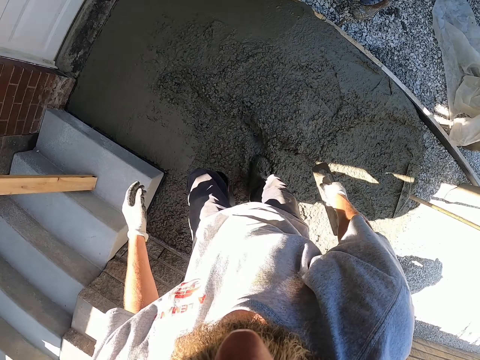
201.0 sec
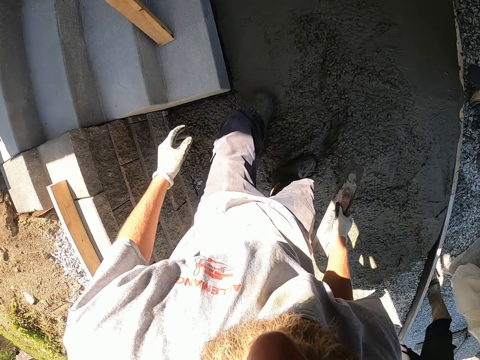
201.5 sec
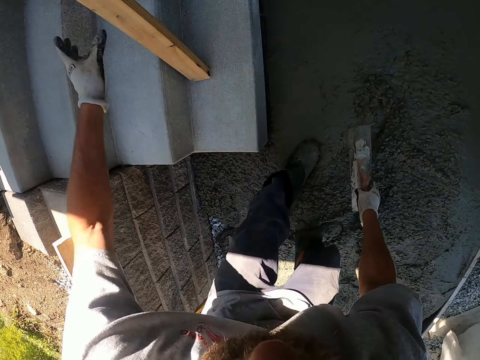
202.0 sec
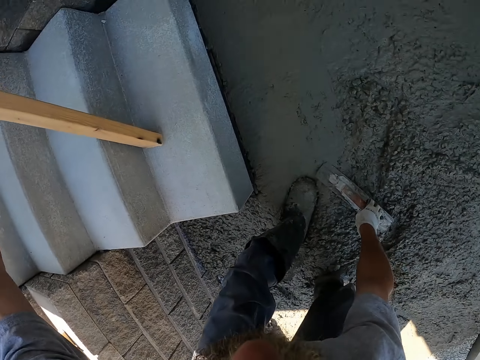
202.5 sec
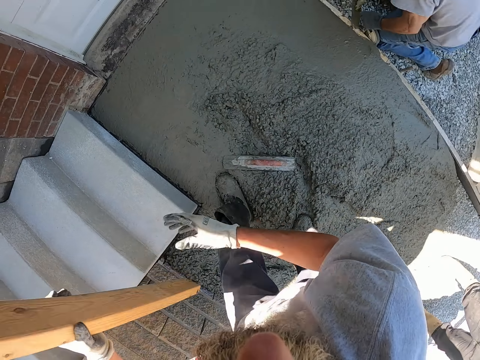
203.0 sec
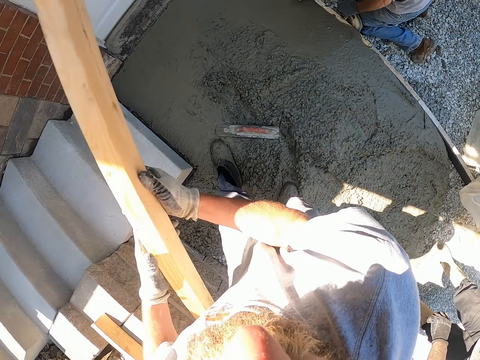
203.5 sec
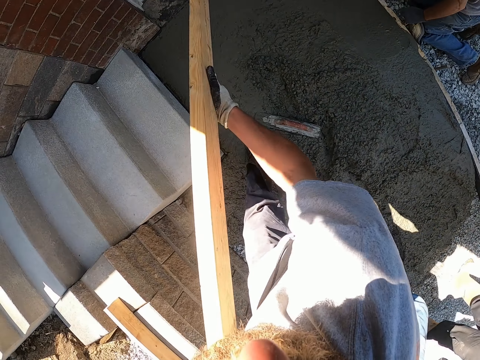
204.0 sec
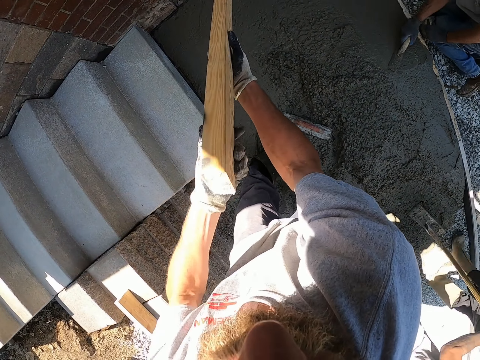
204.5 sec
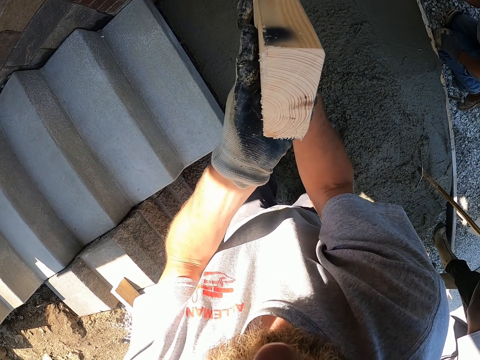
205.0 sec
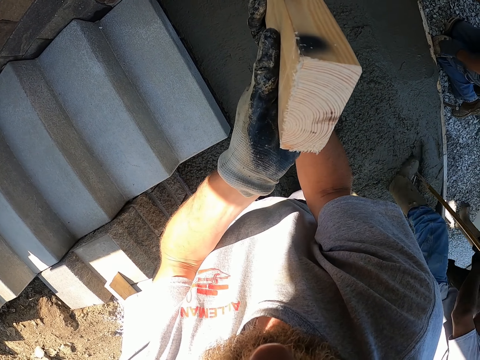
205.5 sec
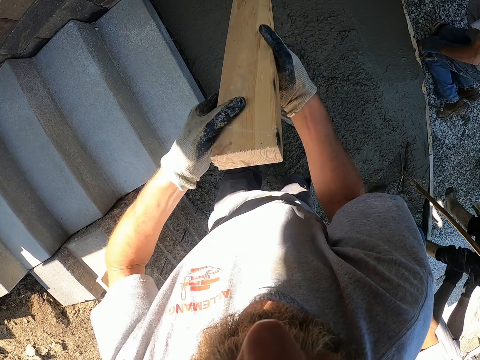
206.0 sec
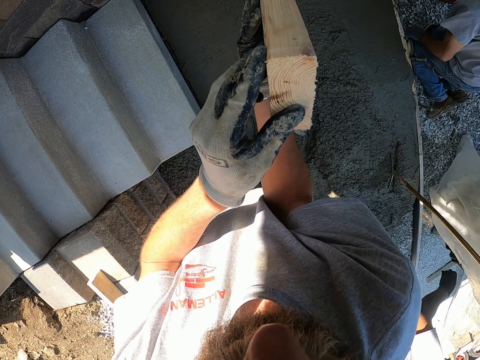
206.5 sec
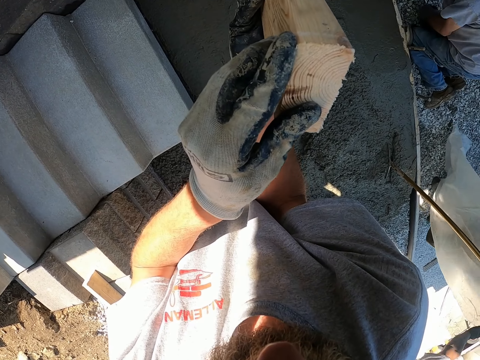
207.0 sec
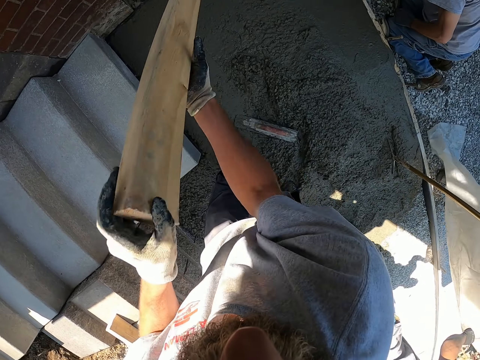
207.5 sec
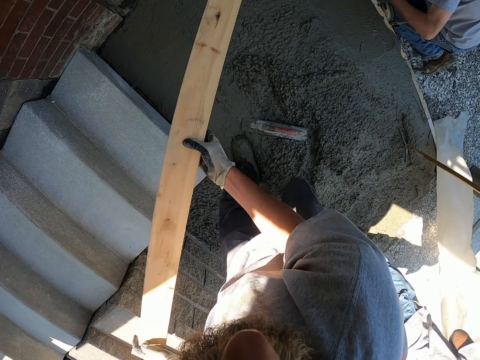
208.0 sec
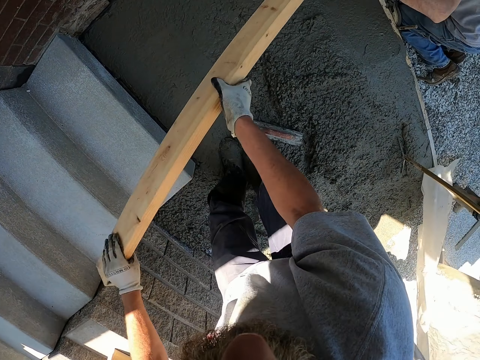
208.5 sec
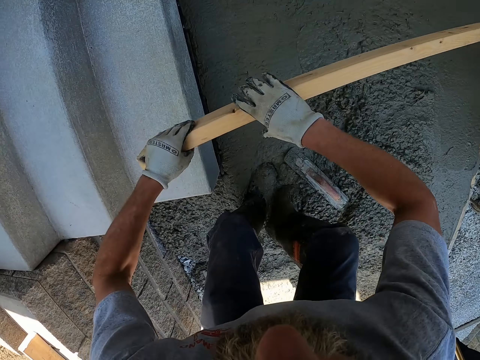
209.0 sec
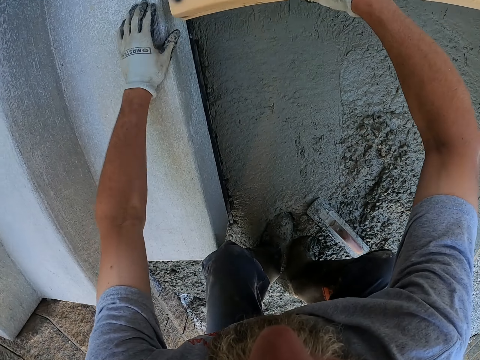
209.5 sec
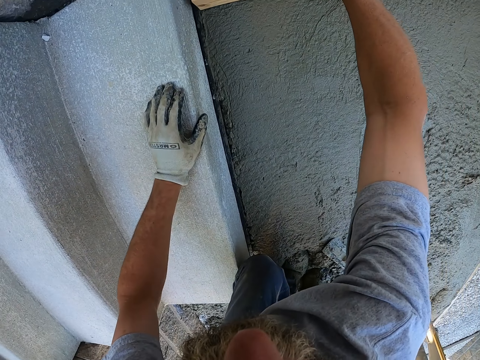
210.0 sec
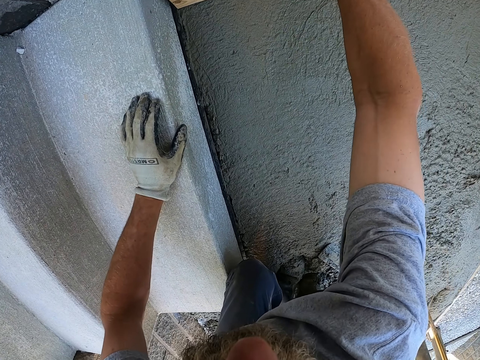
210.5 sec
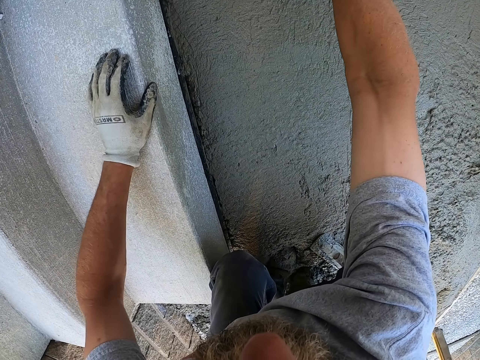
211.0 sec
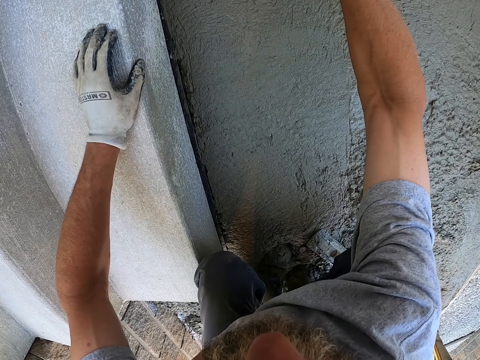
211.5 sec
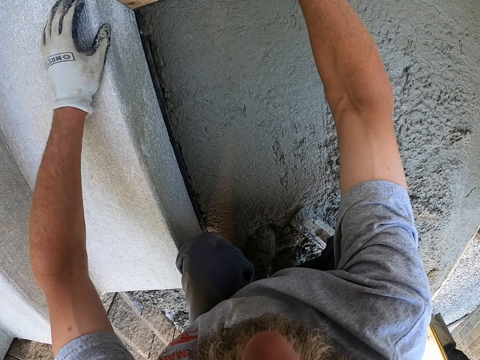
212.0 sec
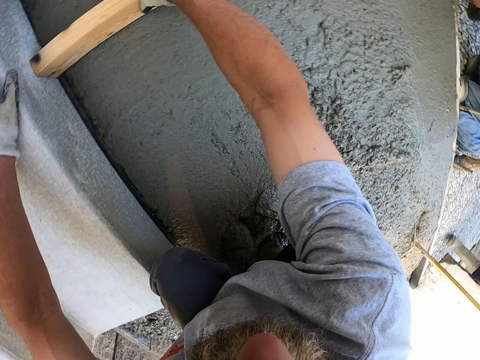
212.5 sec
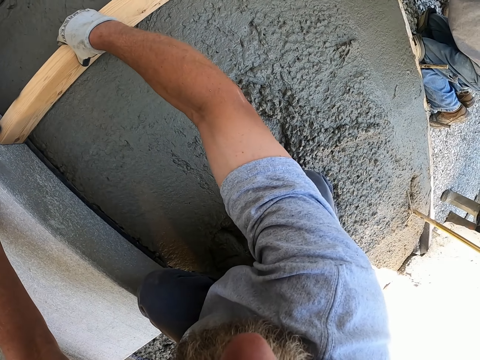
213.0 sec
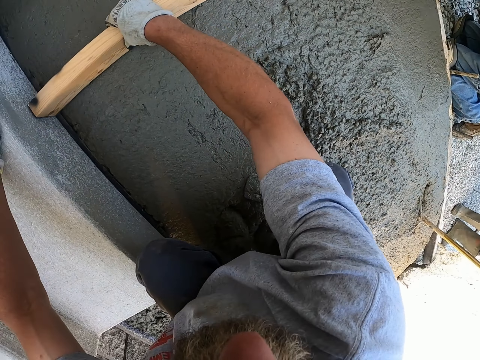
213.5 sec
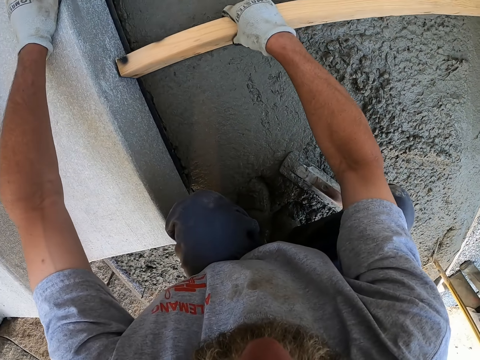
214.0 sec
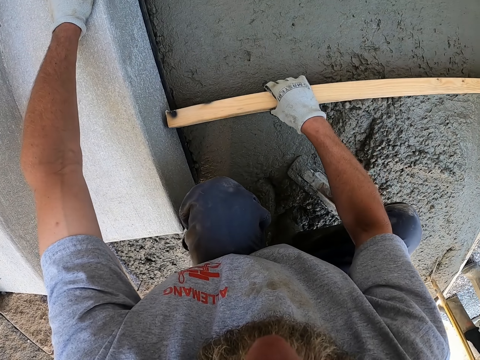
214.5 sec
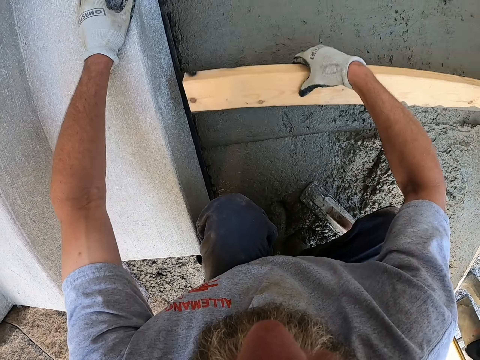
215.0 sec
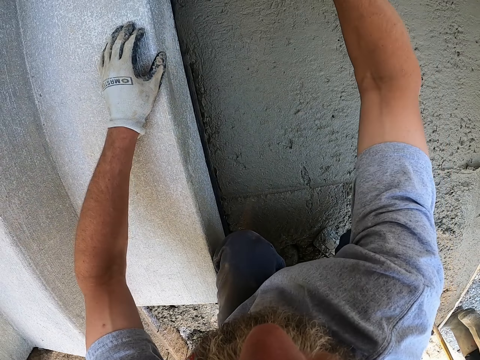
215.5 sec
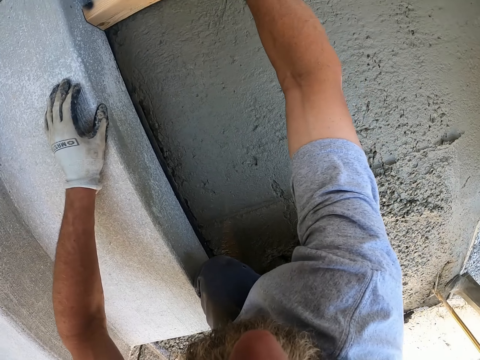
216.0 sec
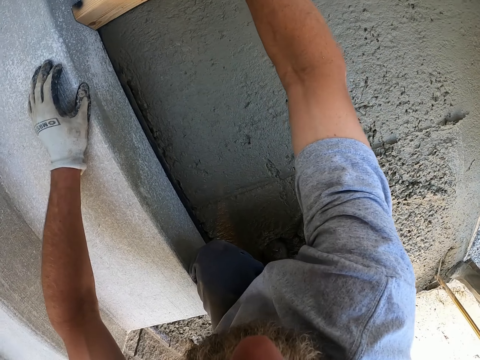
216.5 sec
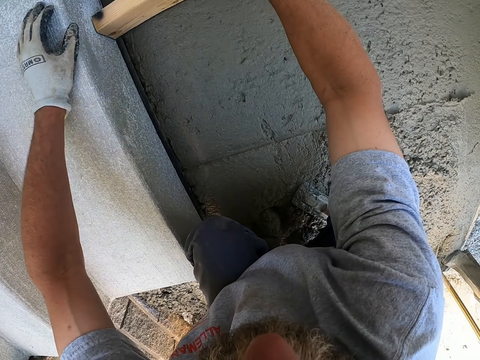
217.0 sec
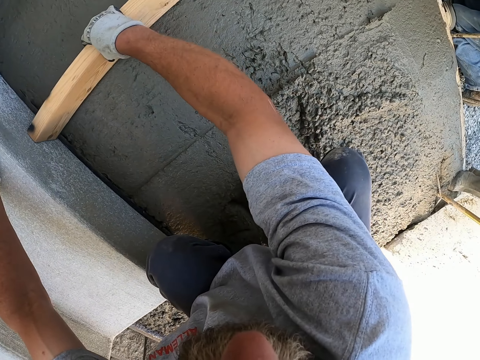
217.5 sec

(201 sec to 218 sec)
The camera wearer picks up a wood. They hold the timber. They spread the cement with the timber. They put it over the concrete. They level using the wood.

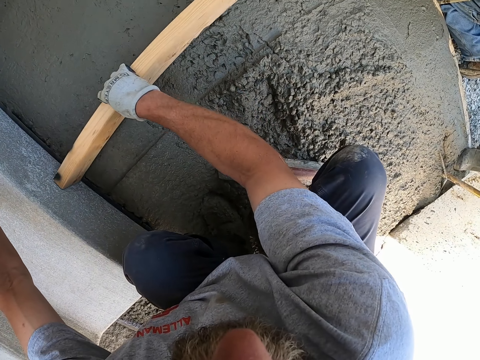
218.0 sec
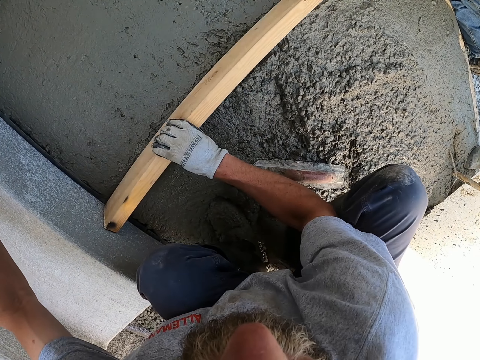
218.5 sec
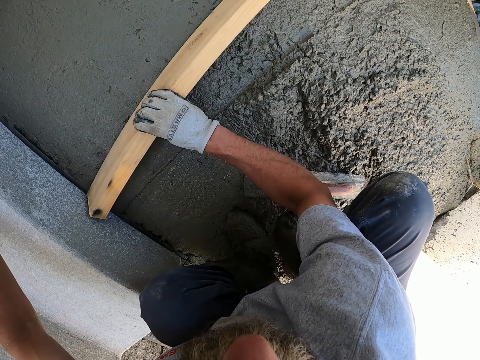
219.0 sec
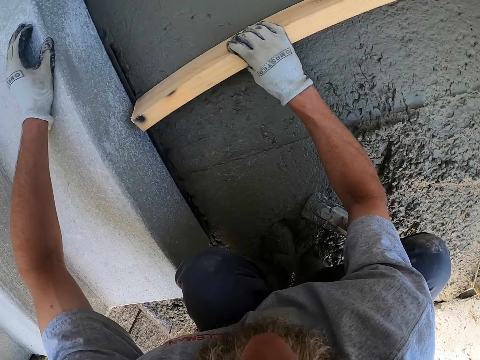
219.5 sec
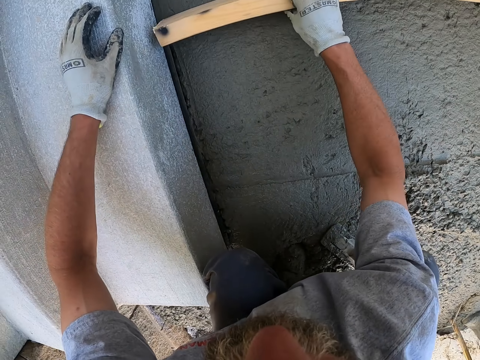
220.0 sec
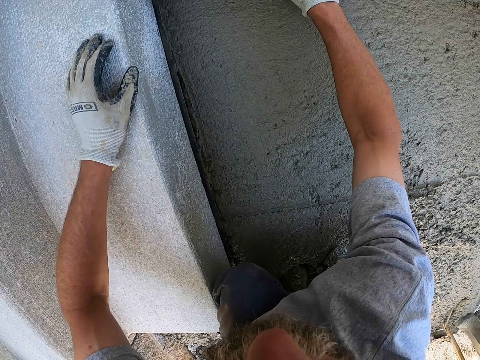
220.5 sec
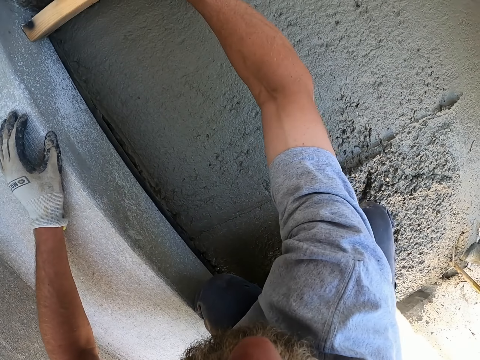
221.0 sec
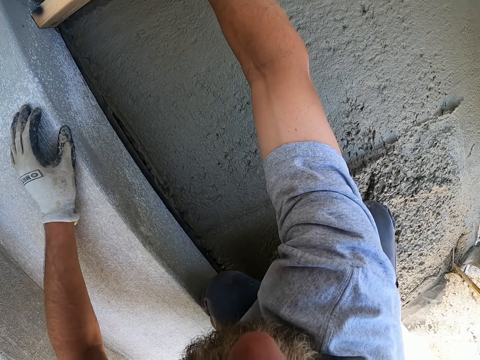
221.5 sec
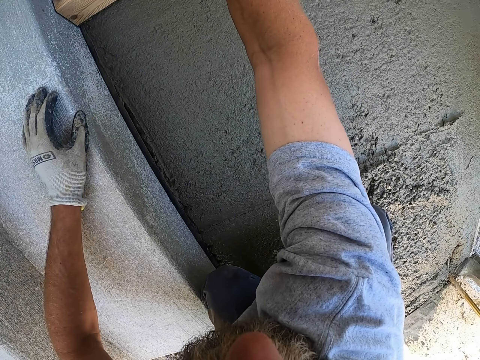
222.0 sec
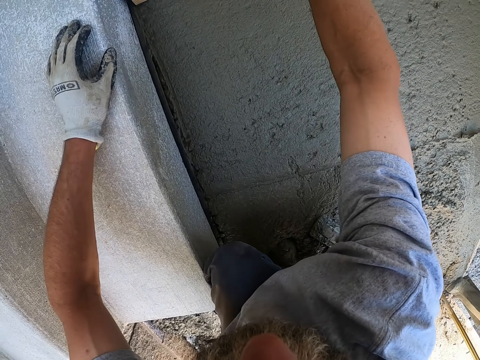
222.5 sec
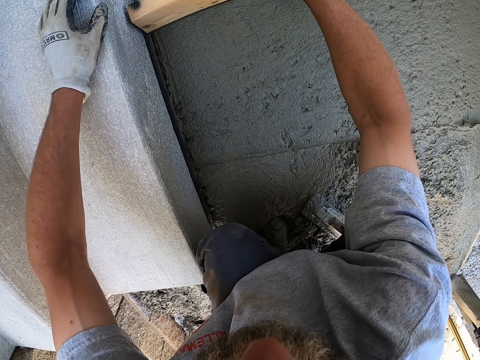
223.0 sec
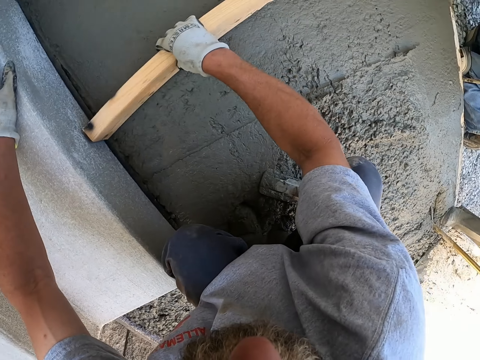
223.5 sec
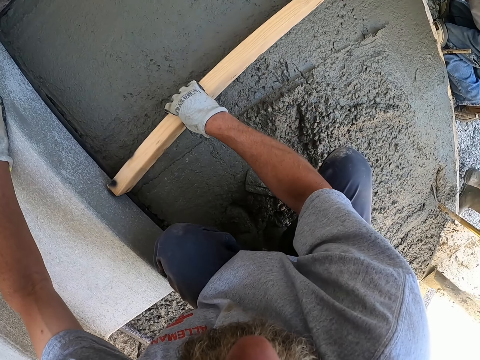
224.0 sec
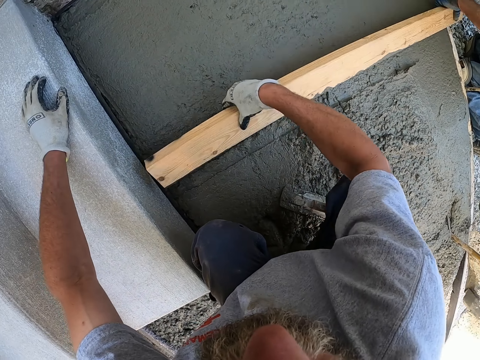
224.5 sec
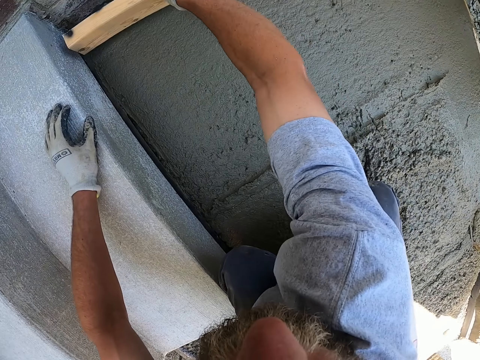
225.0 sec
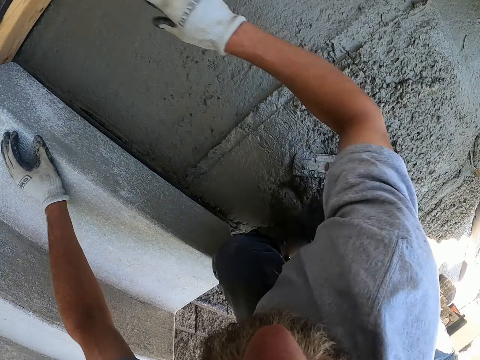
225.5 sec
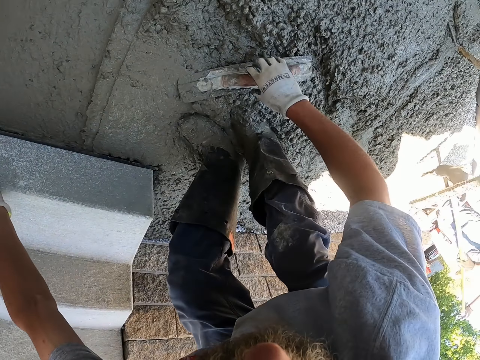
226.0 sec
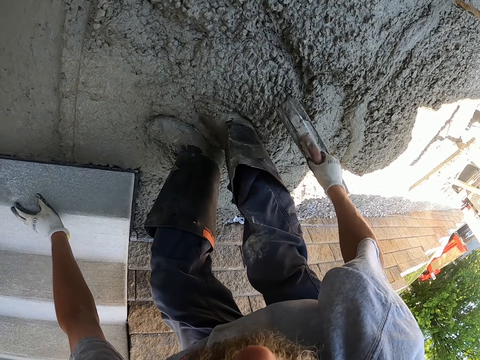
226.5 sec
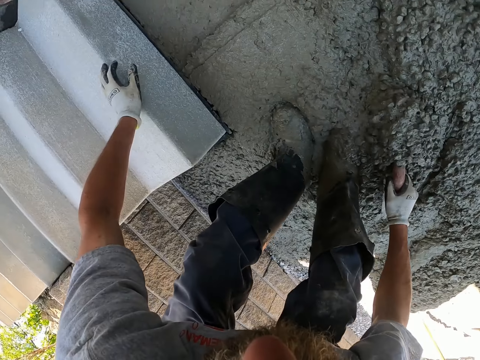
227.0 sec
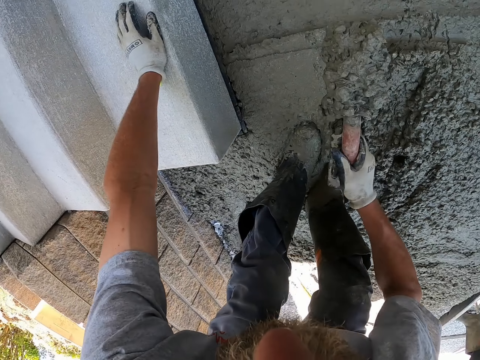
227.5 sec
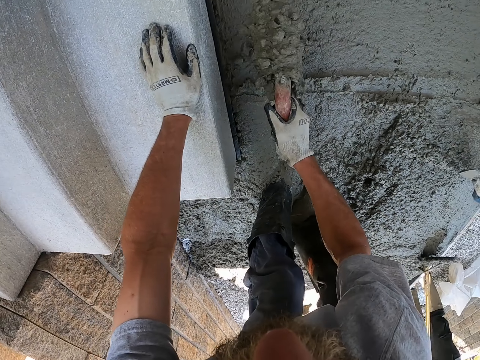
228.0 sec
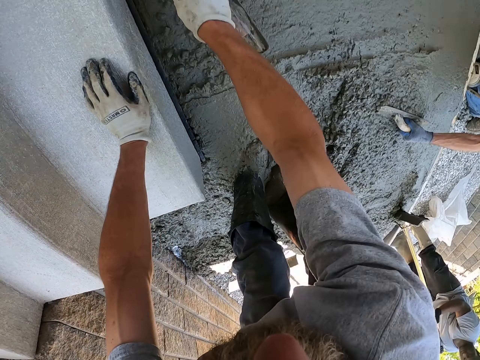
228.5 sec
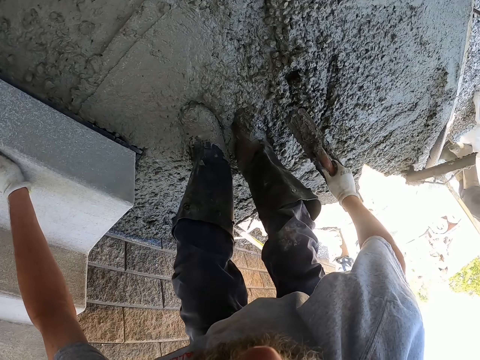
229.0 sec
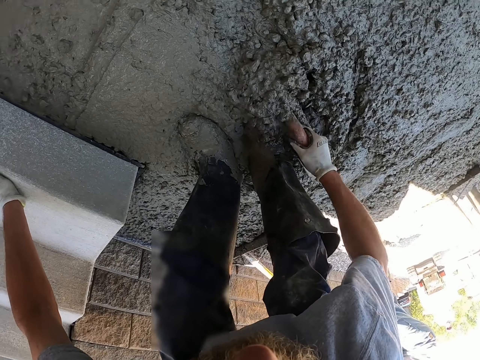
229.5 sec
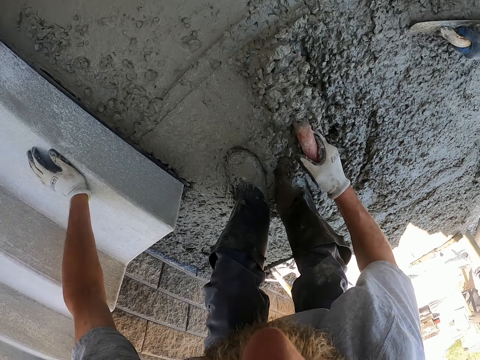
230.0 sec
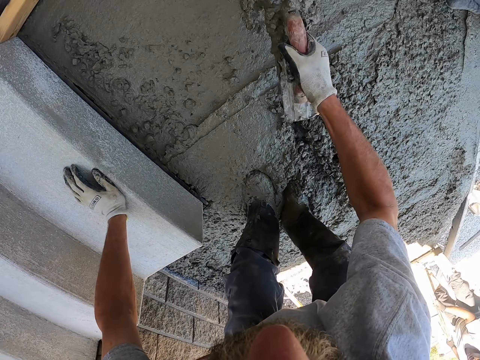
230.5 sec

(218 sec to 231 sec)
The camera wearer picks up the trowel. They spread the cement with a screed. They scoop the concrete, pour the concrete on the unlevelled concrete, and scoop the concrete.
